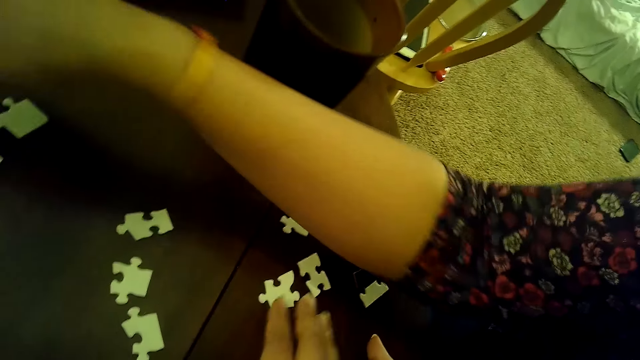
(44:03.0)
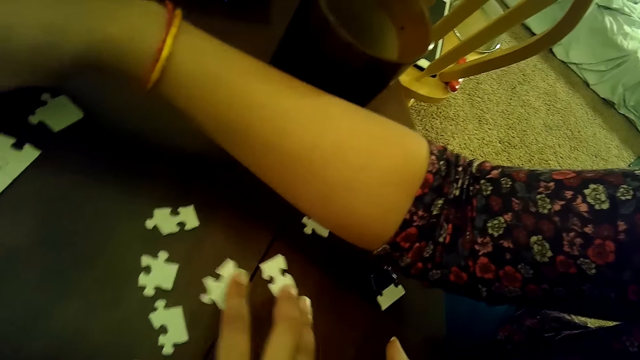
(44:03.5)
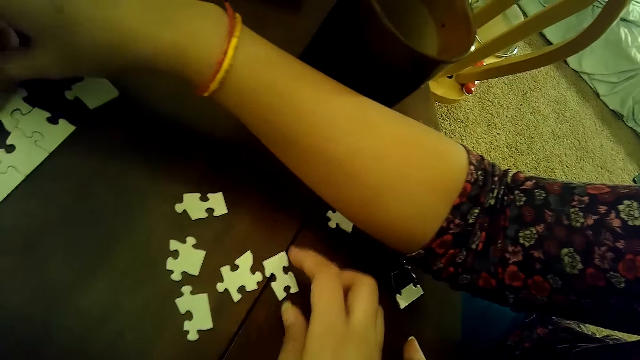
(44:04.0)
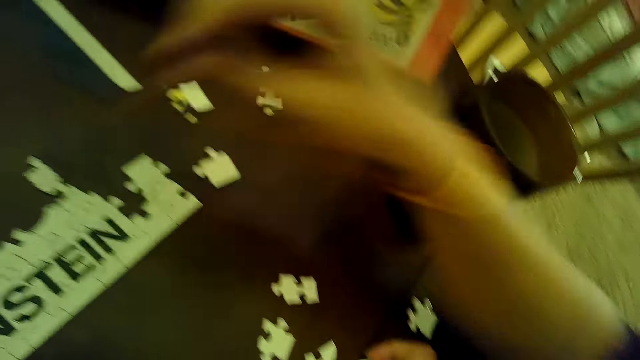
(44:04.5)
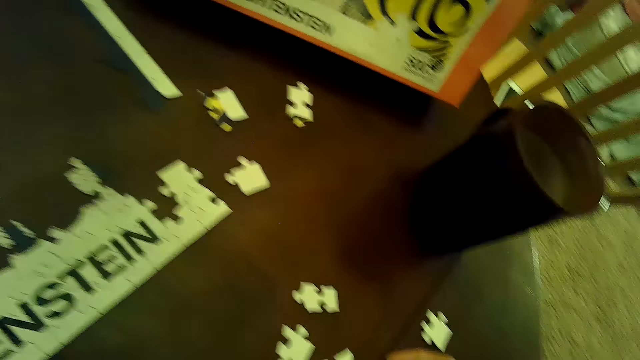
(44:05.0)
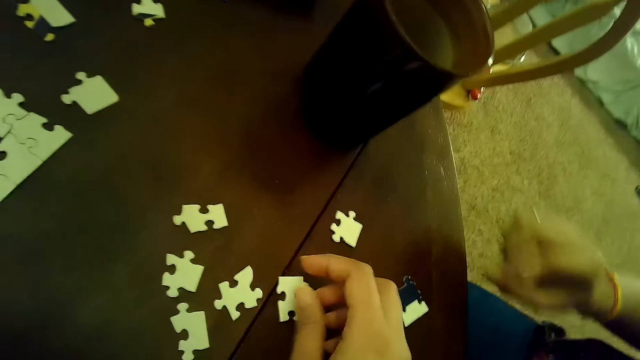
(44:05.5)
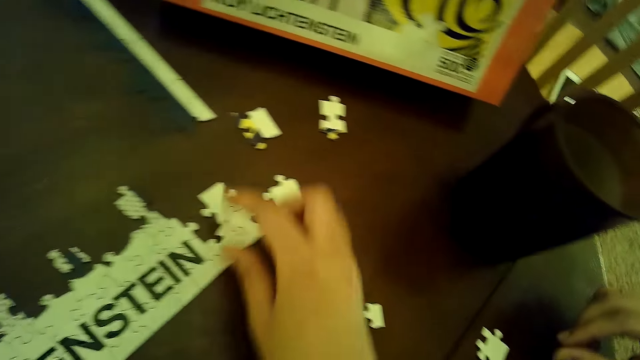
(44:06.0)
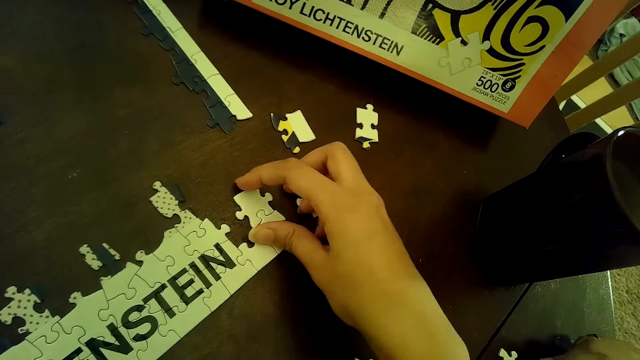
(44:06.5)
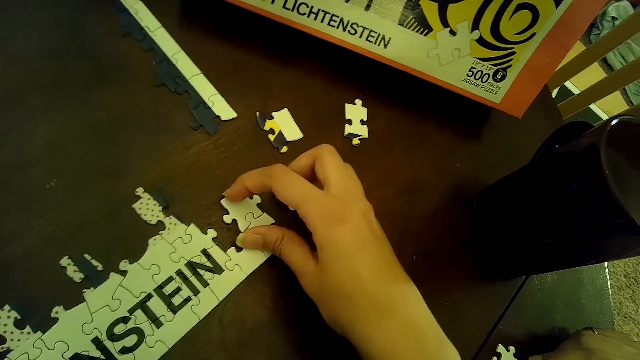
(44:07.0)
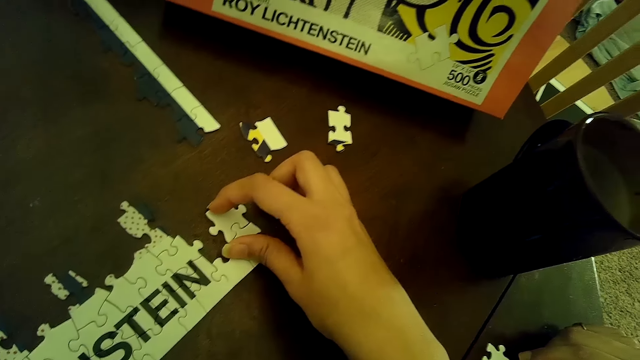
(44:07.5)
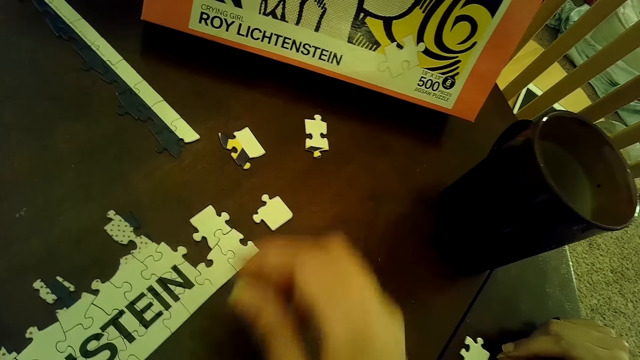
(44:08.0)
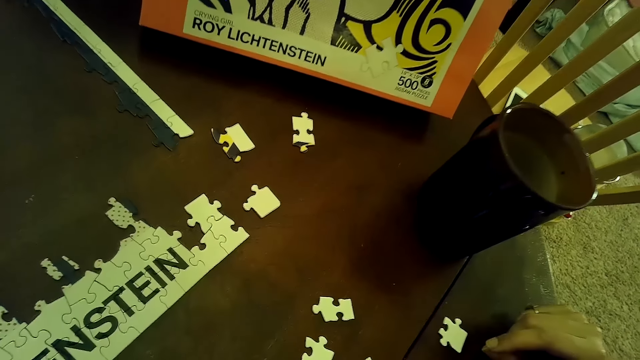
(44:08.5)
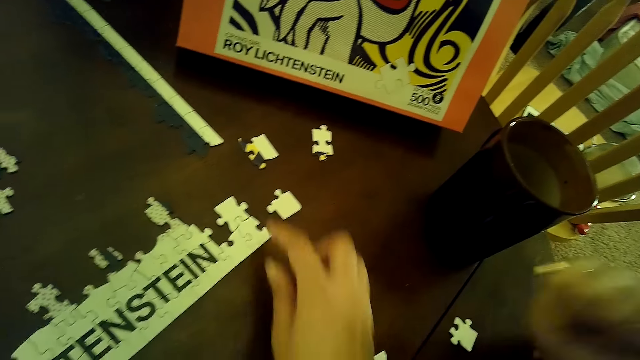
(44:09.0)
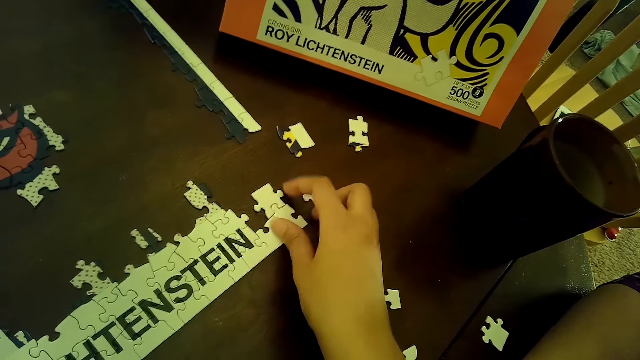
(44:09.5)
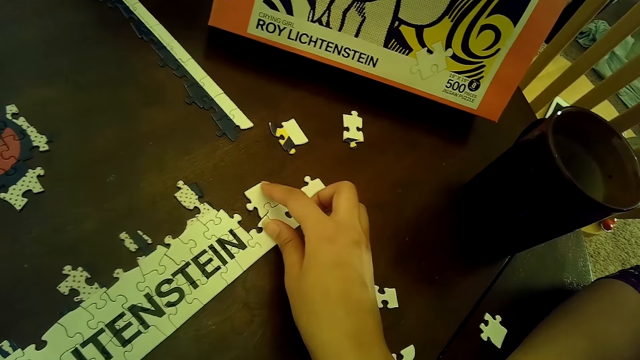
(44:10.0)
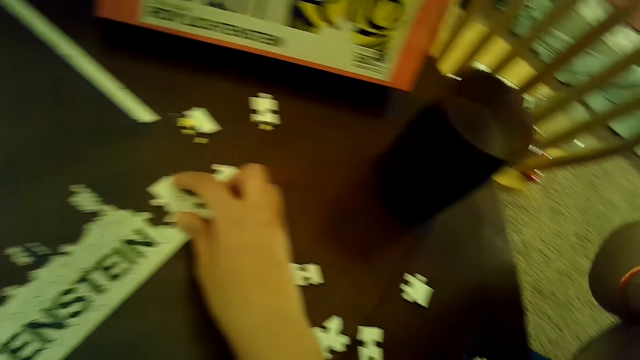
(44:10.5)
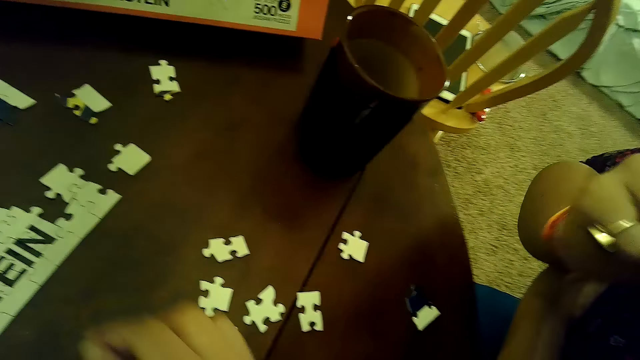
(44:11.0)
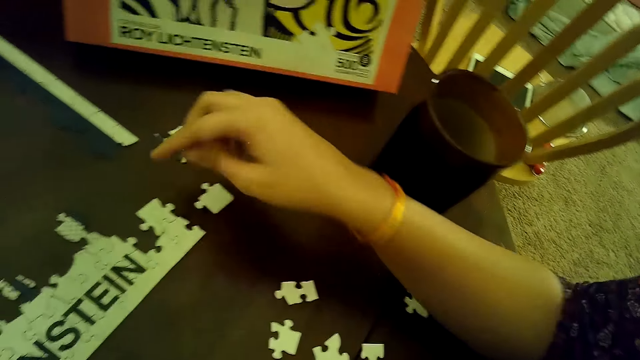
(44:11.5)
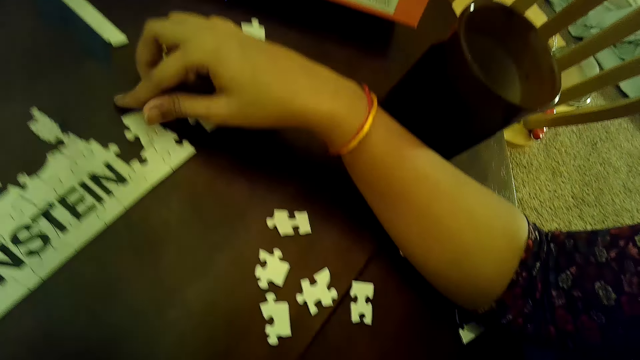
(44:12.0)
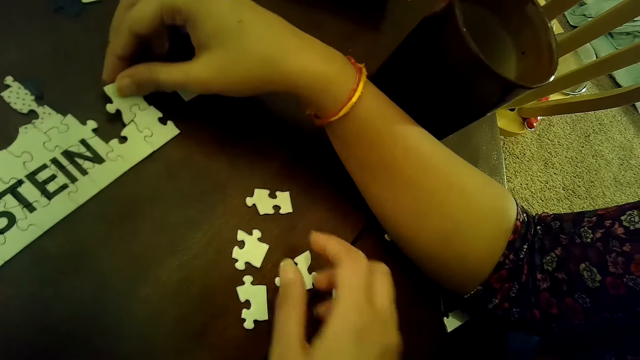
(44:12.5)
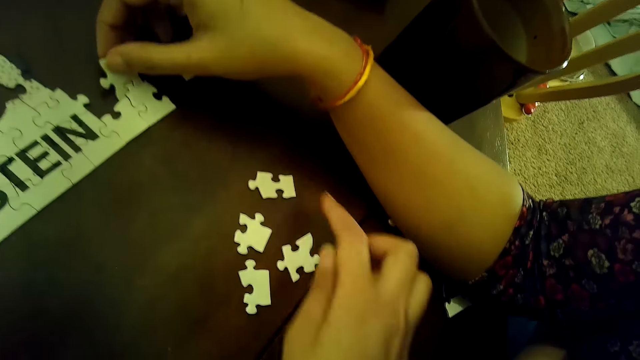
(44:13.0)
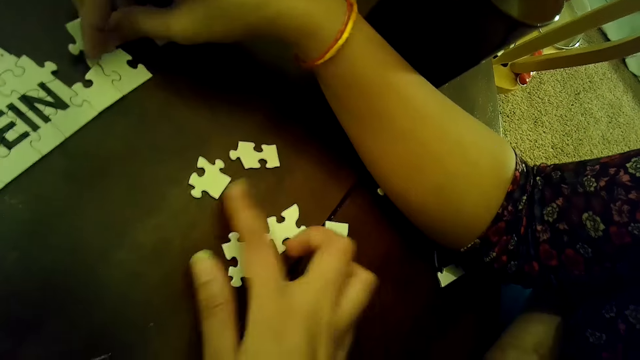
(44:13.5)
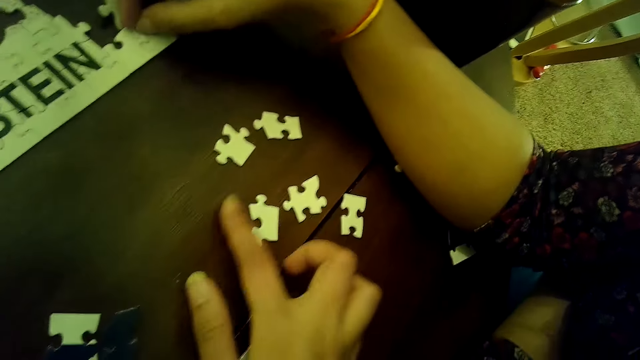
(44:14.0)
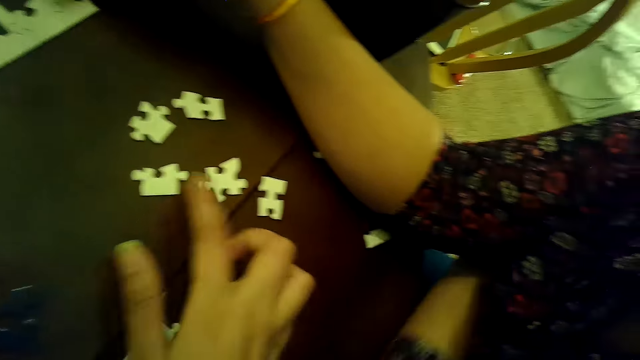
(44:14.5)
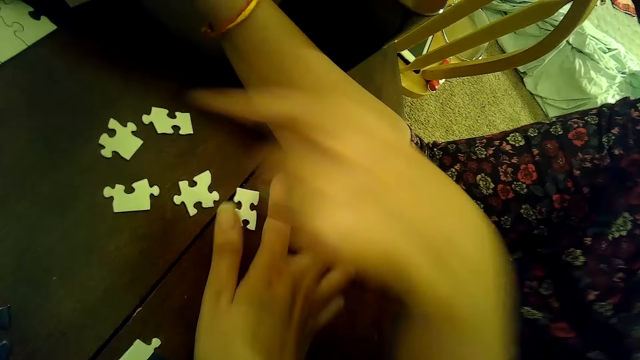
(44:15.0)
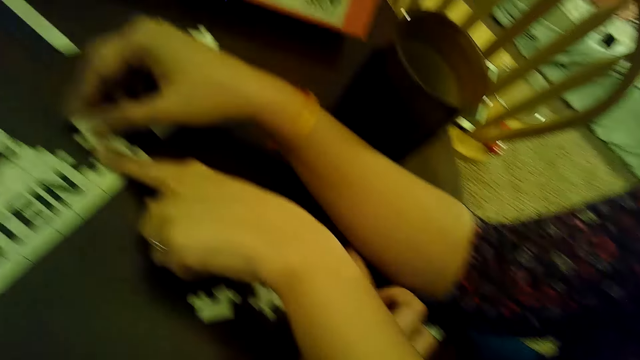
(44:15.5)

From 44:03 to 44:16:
The camera wearer moves puzzle pieces with her right hand. The woman puts a card on the puzzle. The camera wearer picks a puzzle piece from the table with her right hand and places the puzzle piece on the table with her right hand. She fixes a part of the puzzle with her right hand. She fixes a part of the puzzle with her right hand again. The woman touches a card on the puzzle and fixes a part of the puzzle with her right hand. The camera wearer touches a puzzle piece with her right hand. She moves a puzzle piece on the table with her right hand. She moves a puzzle piece with her right hand again.

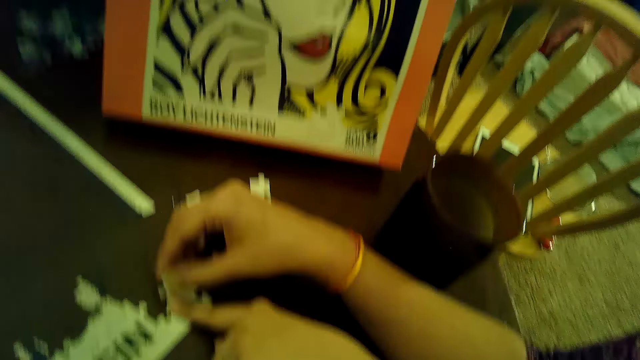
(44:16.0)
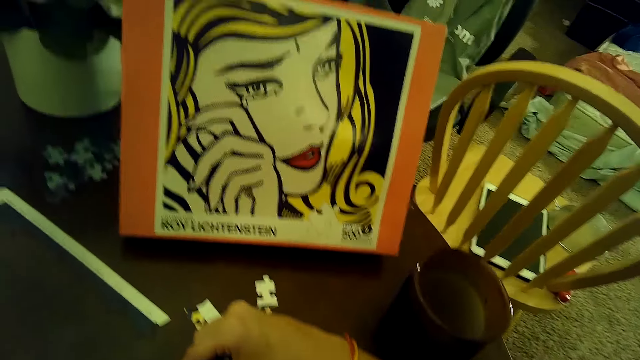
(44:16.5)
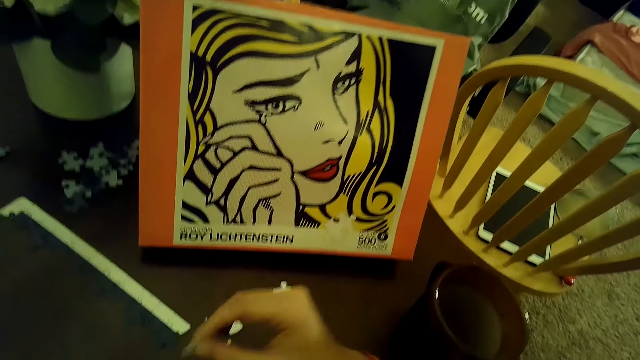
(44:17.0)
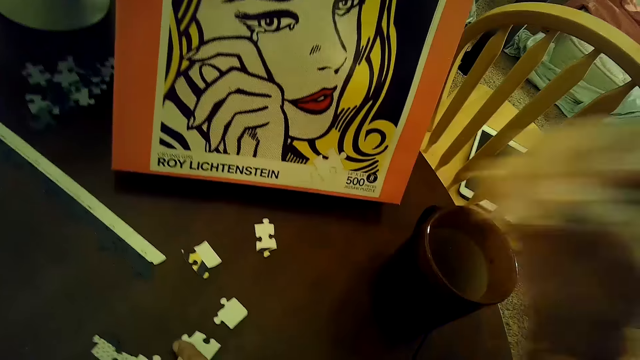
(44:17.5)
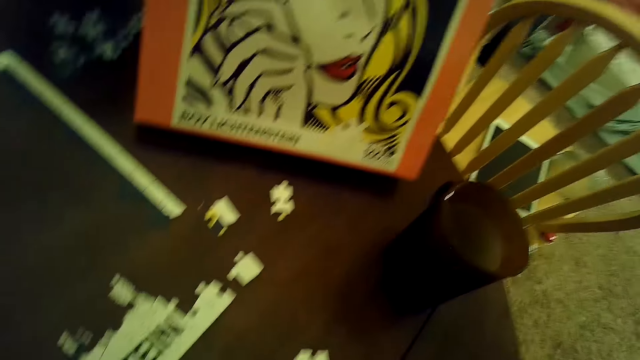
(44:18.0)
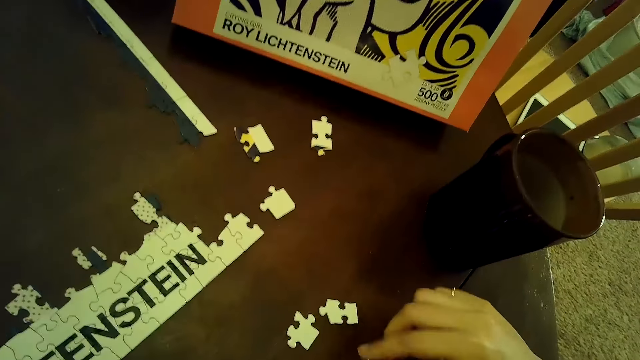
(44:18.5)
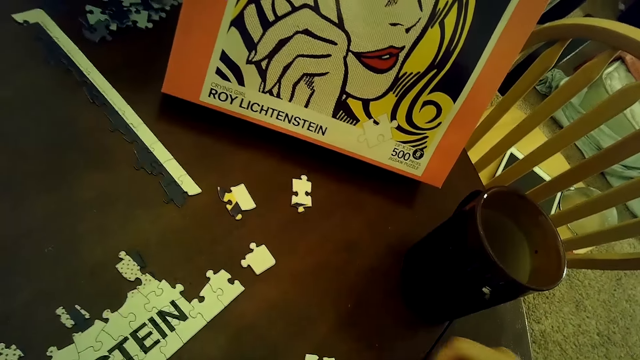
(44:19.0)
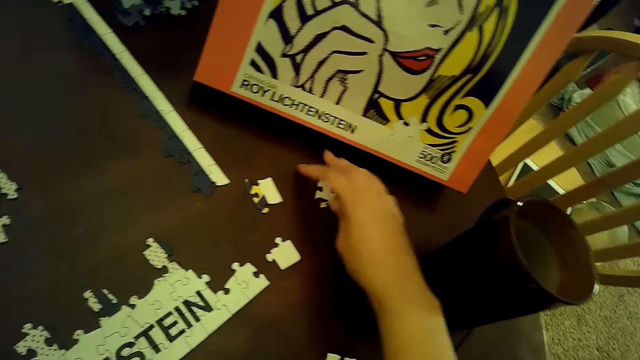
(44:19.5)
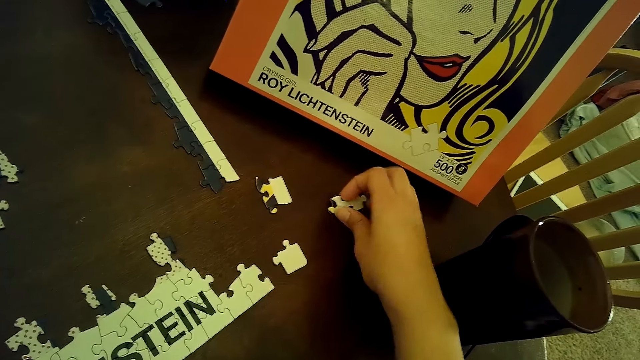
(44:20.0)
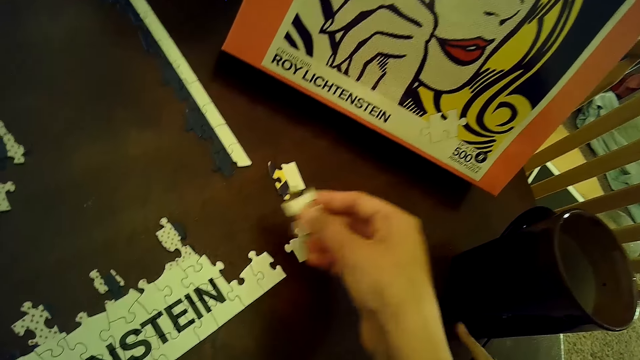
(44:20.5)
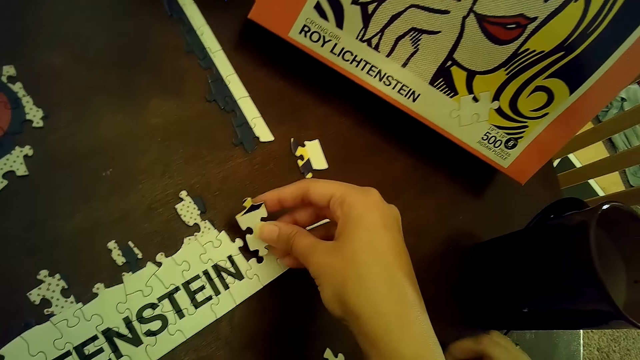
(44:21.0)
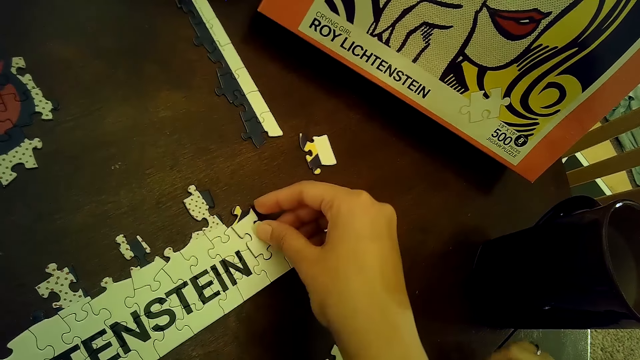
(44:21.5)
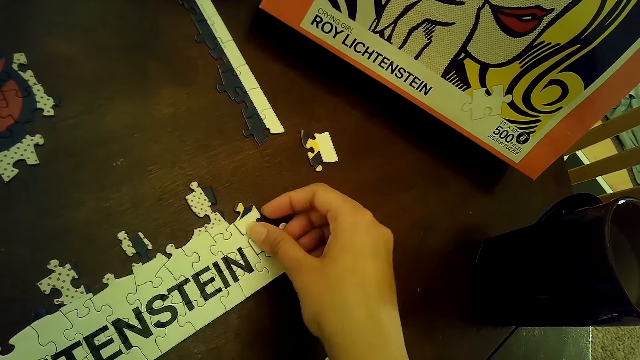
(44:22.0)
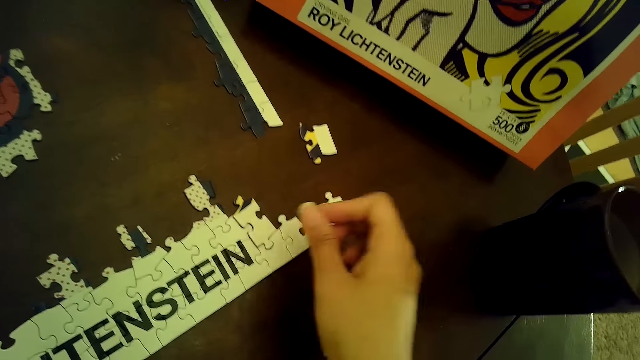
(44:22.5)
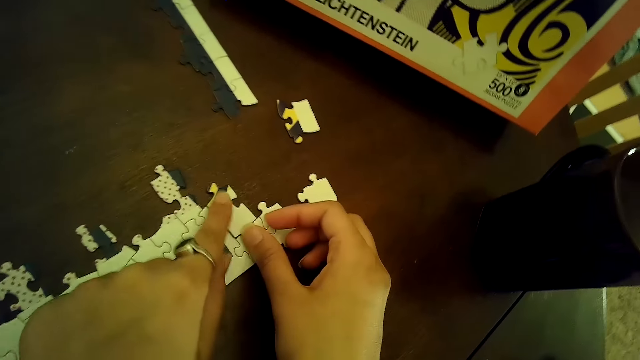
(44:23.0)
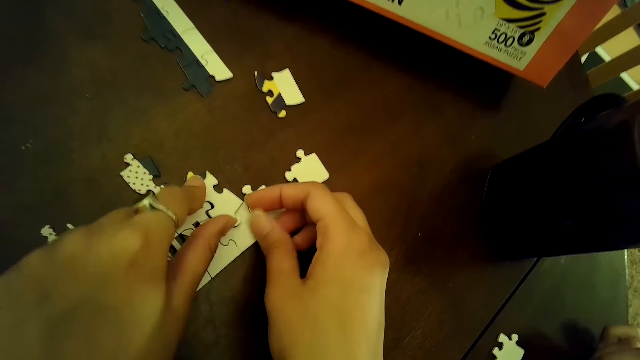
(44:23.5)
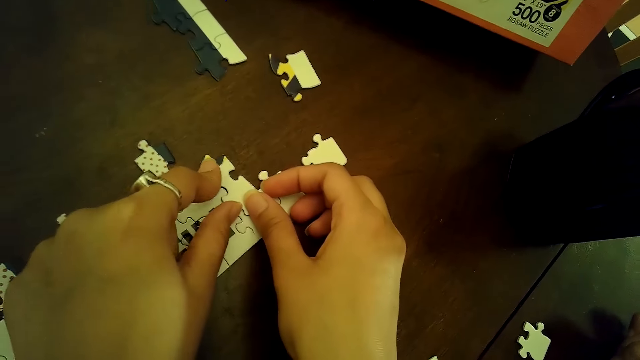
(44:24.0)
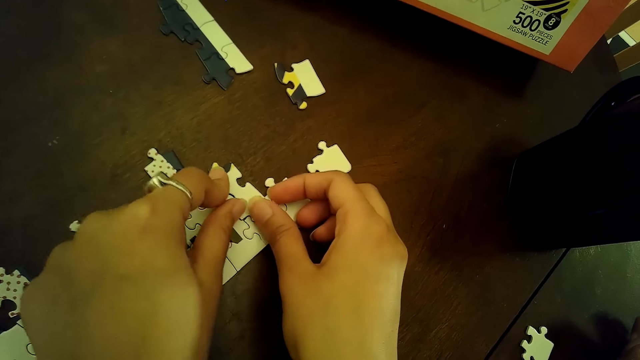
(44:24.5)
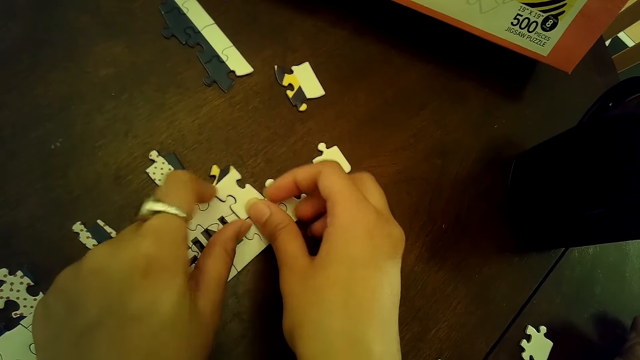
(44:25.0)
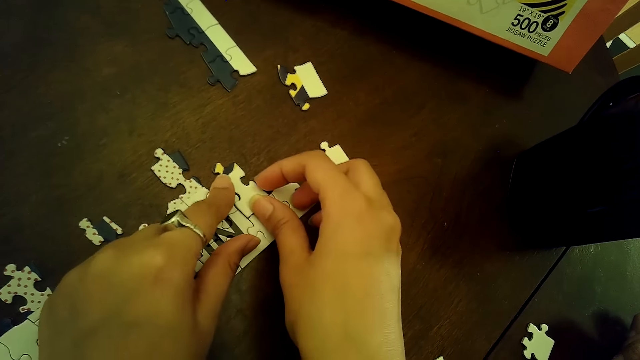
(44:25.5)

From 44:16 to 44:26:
A woman points at a card or puzzle piece on the puzzle. The woman fixes a part of the puzzle with both hands and removes a puzzle piece from the puzzle with her right hand. The camera wearer picks a puzzle piece with her right hand. She places the puzzle piece on the puzzle with her right hand. She fixes a part of the puzzle with both hands.
